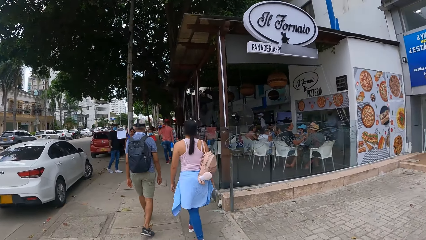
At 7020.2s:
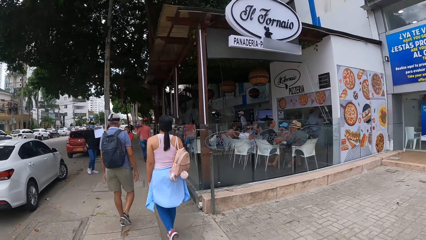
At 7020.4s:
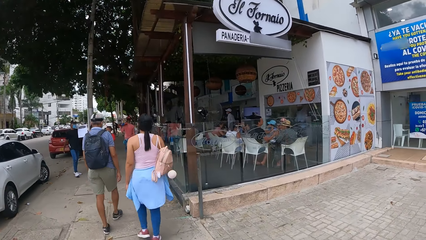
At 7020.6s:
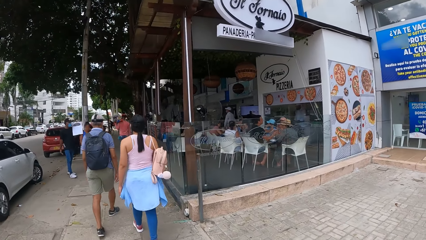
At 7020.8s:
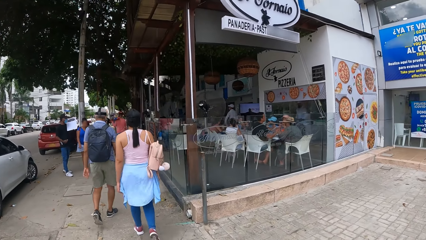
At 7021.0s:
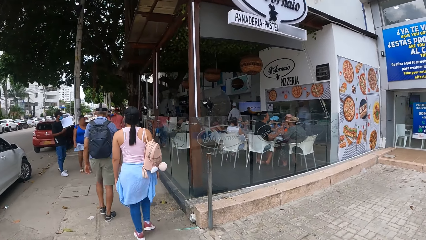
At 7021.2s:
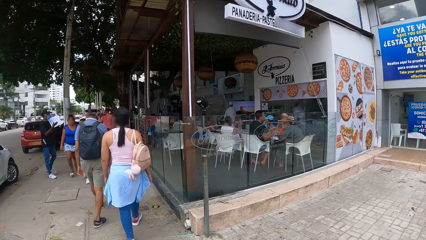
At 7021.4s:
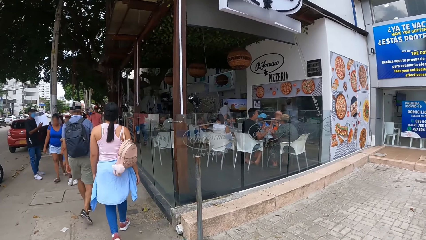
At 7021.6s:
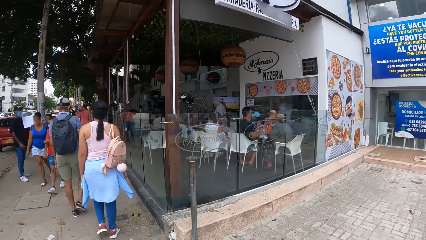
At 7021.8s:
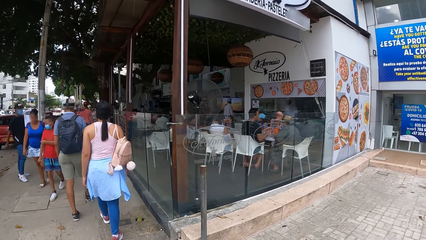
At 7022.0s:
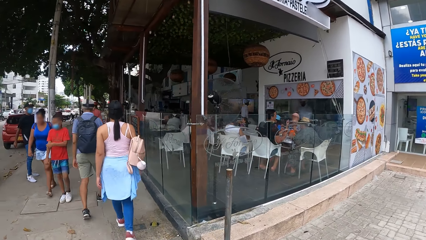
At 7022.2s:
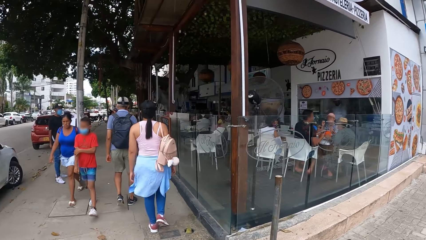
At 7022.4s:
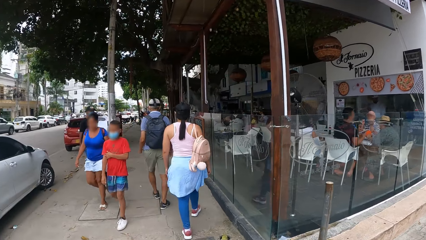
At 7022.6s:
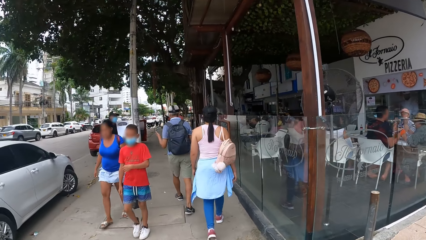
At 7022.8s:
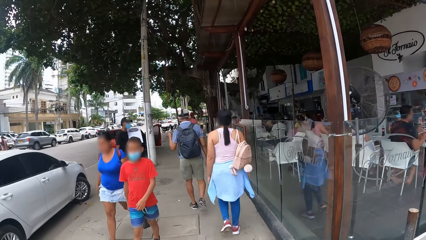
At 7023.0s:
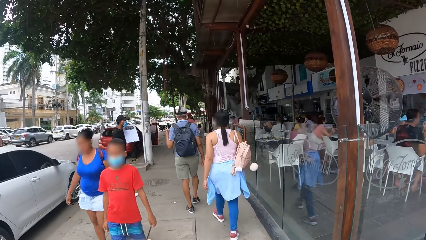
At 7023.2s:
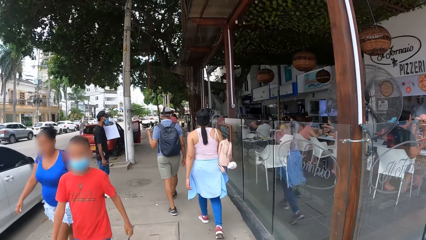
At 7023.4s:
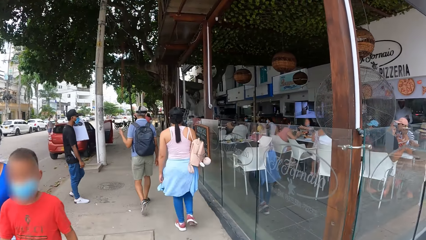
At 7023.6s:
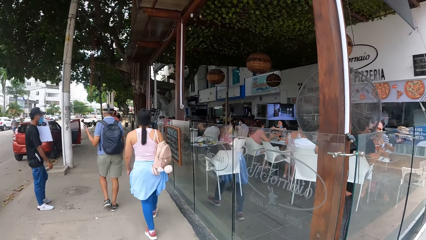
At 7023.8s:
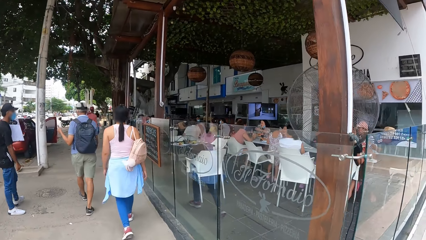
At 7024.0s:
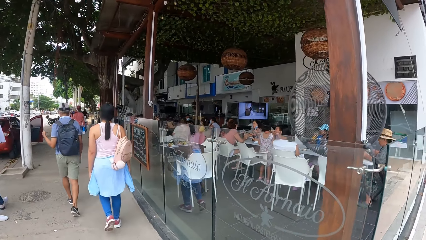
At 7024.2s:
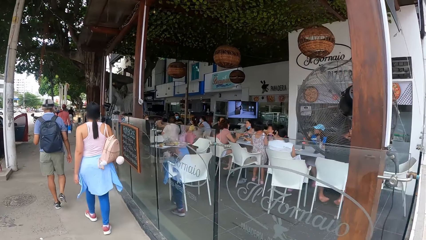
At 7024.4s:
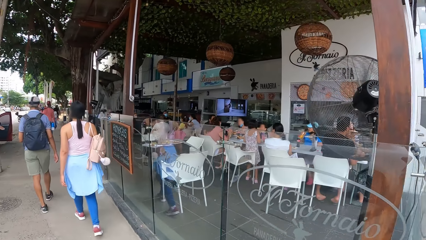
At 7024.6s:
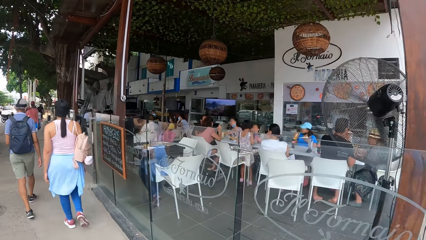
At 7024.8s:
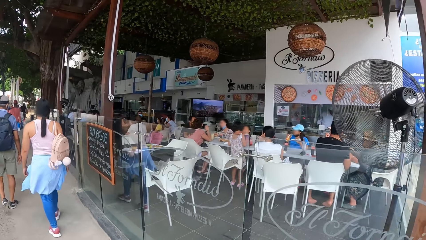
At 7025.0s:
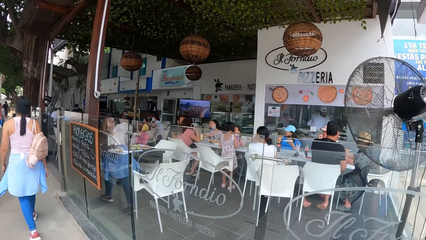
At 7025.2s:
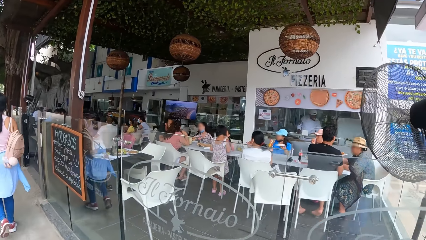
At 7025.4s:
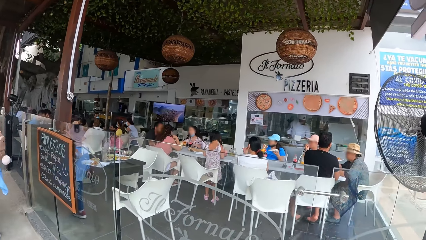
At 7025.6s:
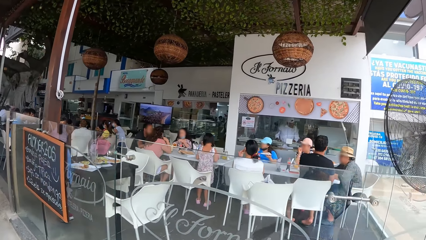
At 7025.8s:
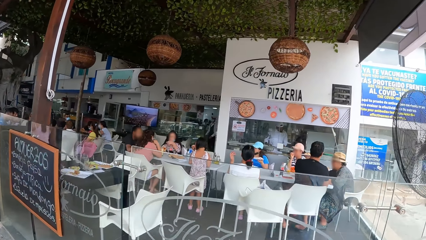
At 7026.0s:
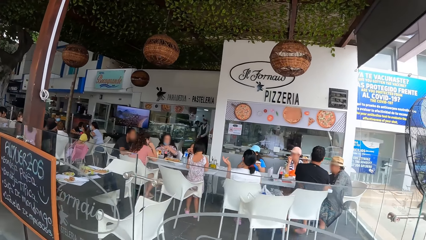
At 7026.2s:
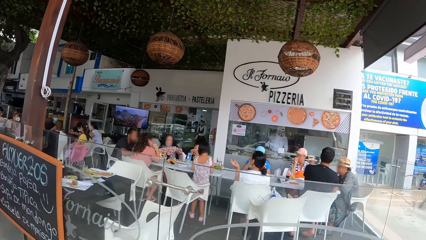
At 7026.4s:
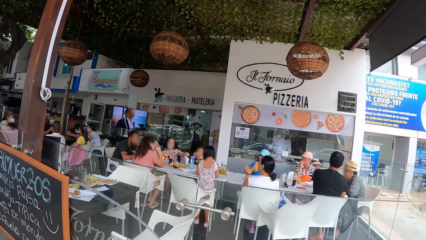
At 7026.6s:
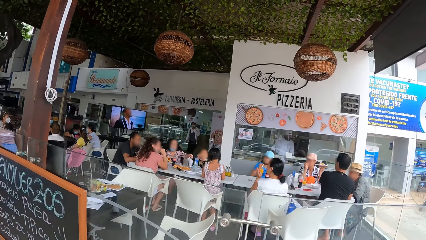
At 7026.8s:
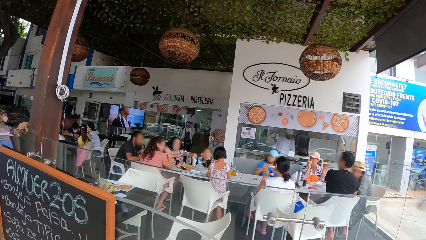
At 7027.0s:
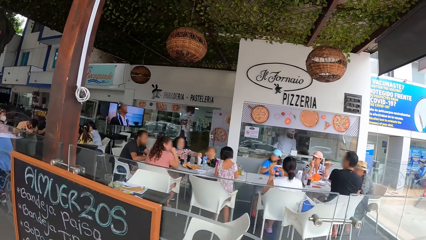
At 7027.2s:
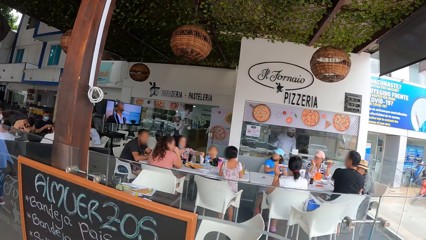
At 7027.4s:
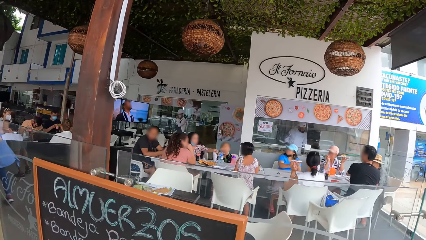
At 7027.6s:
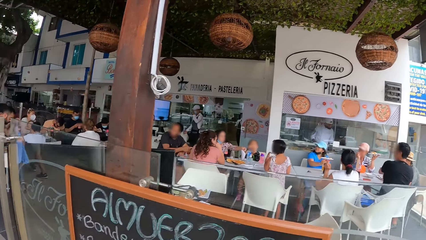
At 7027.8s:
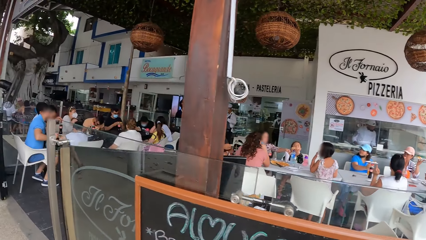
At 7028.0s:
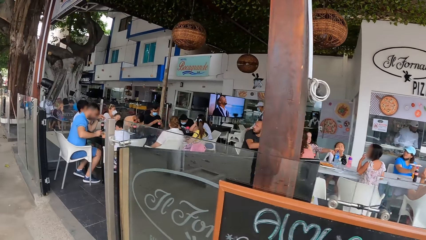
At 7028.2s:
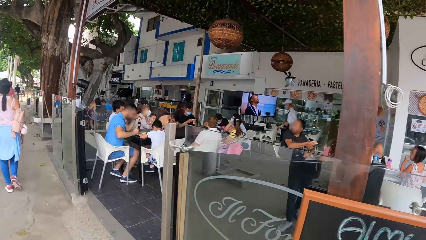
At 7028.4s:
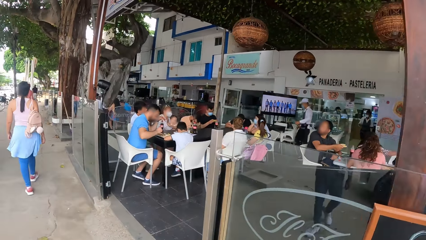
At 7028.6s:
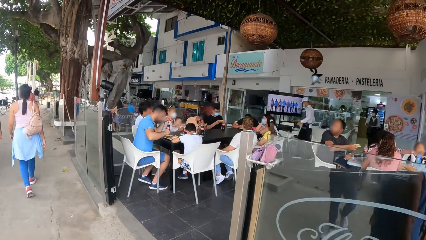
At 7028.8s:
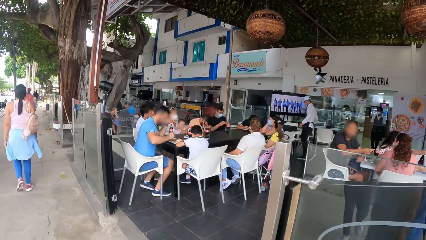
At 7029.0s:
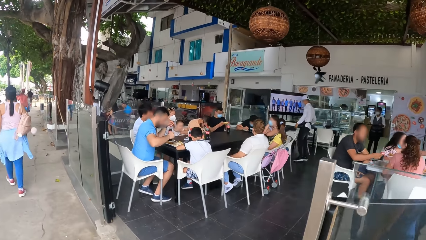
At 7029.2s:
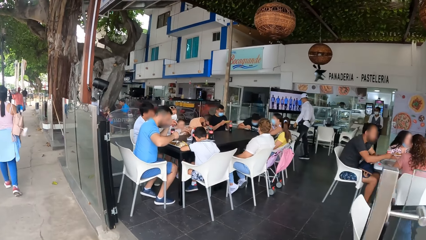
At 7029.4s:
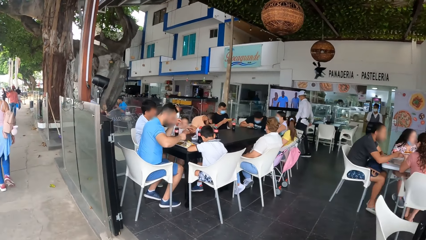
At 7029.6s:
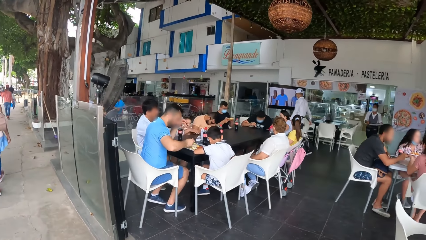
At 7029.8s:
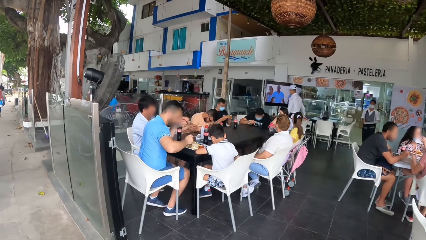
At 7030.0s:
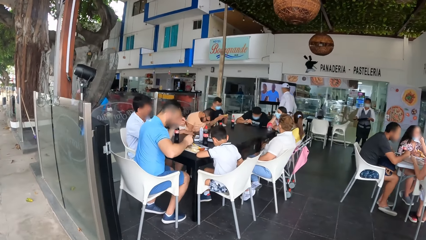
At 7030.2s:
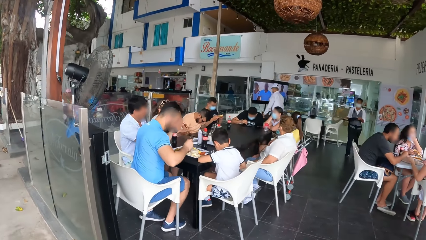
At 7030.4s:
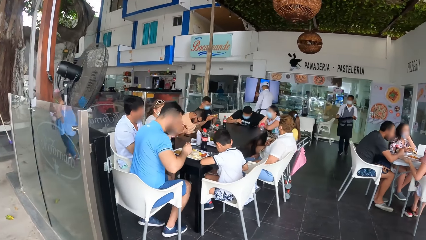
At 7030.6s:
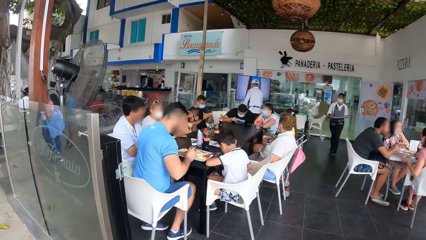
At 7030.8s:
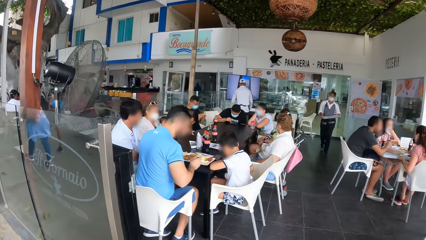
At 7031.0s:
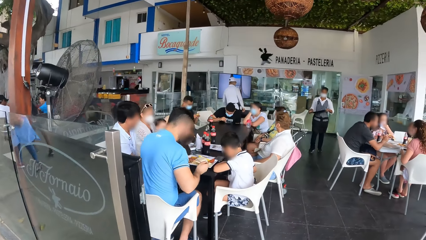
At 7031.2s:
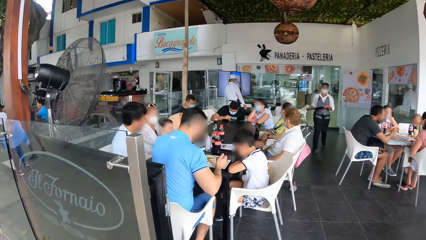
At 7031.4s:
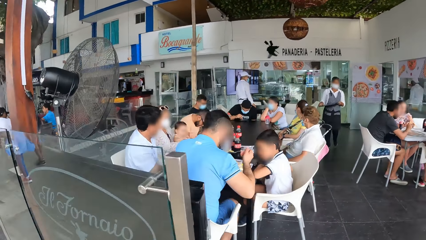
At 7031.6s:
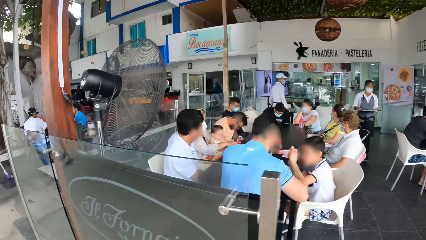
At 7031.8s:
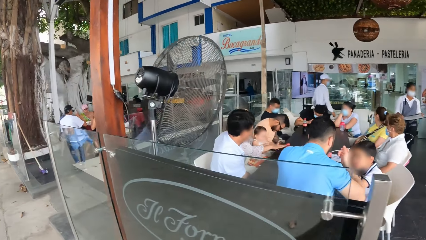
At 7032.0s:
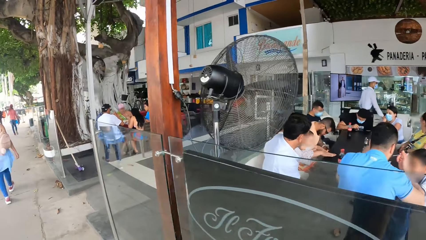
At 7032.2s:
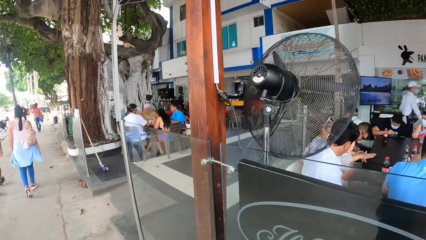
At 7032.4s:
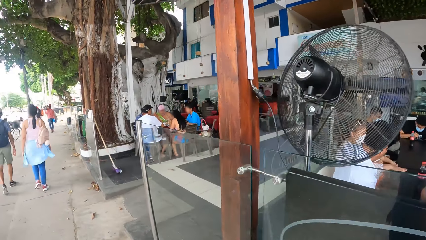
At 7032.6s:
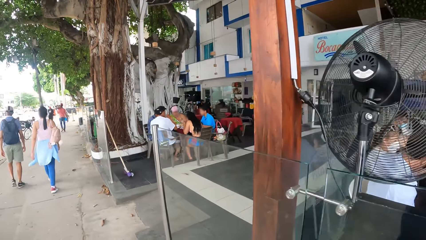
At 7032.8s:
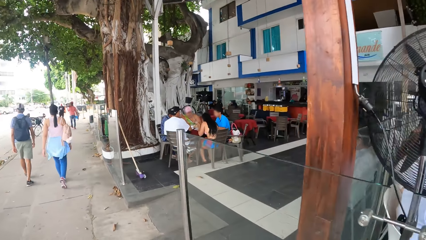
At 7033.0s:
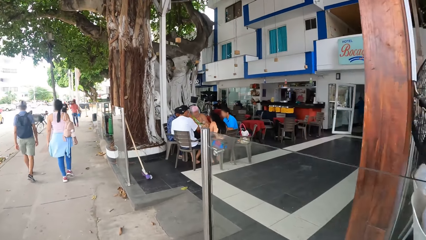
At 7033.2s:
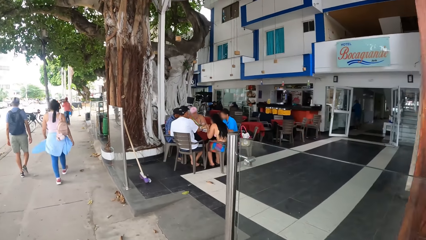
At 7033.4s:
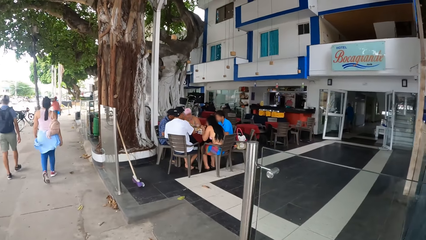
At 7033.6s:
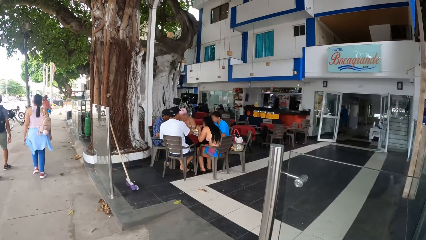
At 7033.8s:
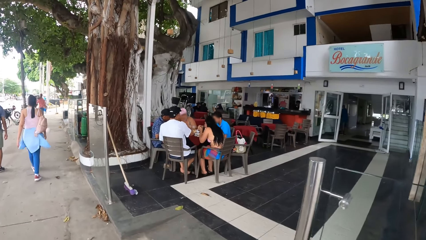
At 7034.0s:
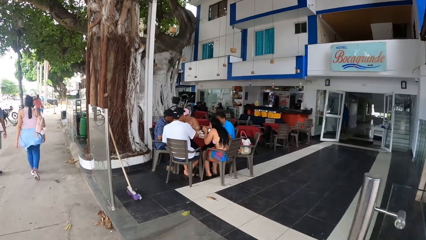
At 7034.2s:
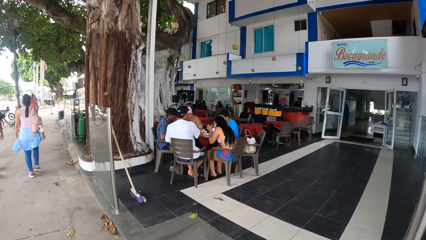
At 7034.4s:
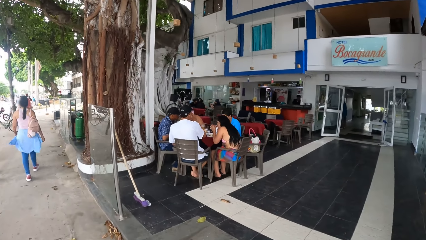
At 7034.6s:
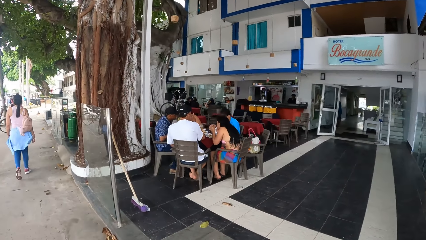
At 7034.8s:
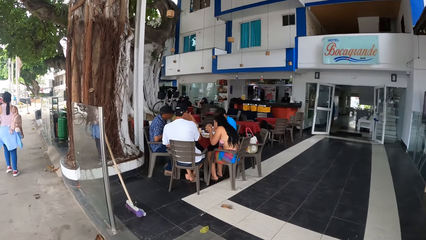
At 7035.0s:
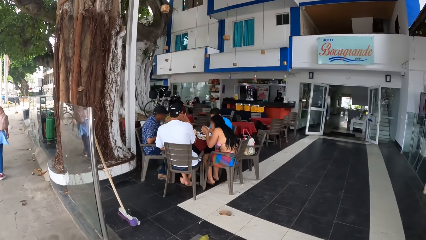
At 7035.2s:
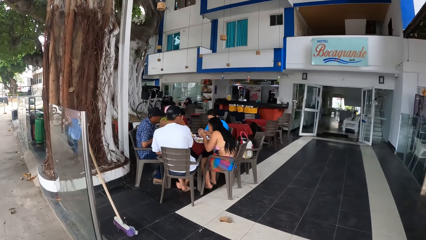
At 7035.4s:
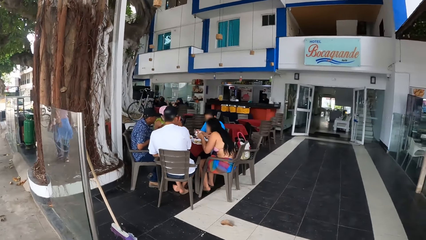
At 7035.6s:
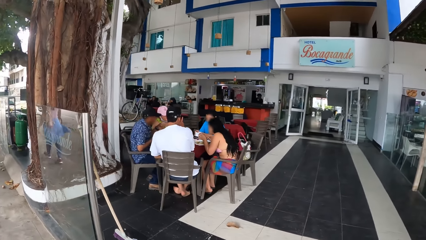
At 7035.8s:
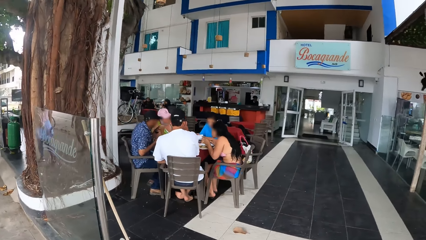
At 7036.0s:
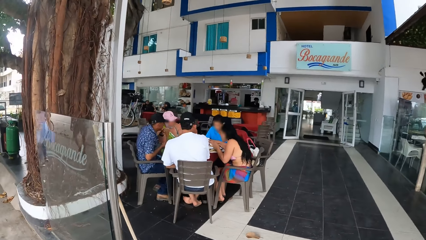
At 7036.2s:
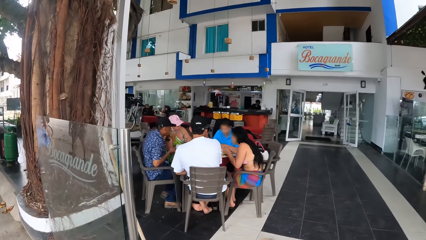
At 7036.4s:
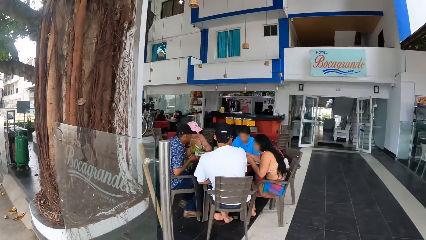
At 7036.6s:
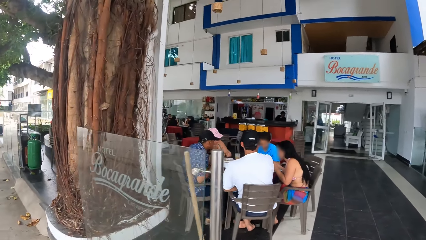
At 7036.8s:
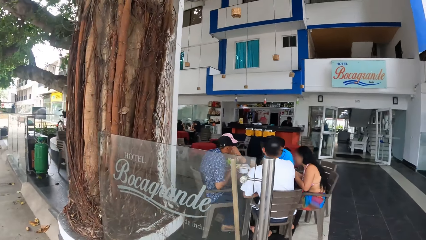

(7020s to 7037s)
The camera wearer looks around.
